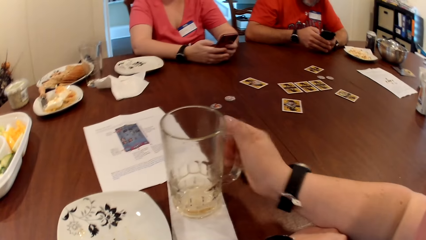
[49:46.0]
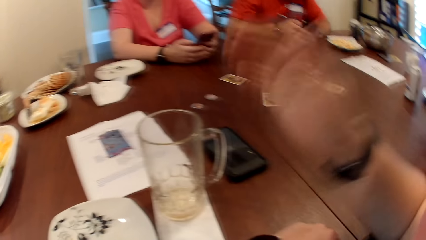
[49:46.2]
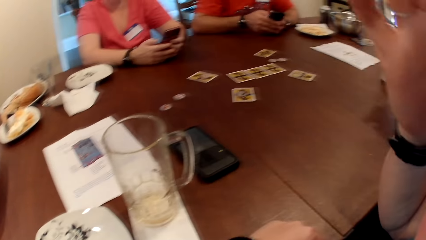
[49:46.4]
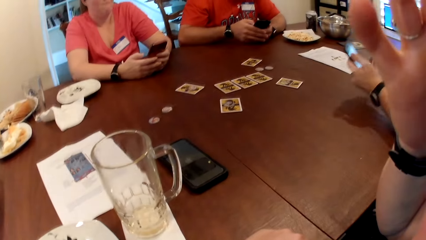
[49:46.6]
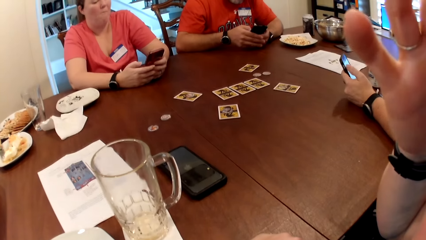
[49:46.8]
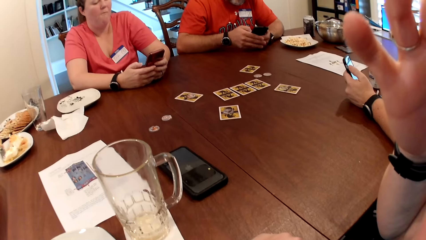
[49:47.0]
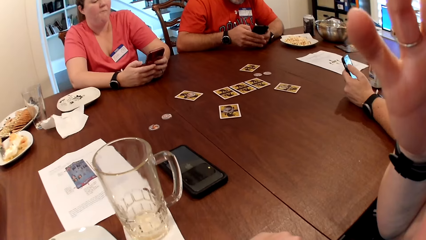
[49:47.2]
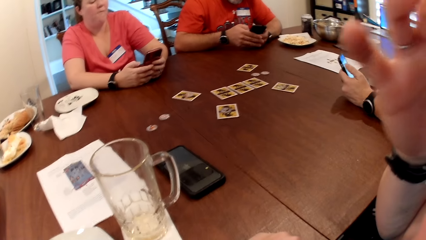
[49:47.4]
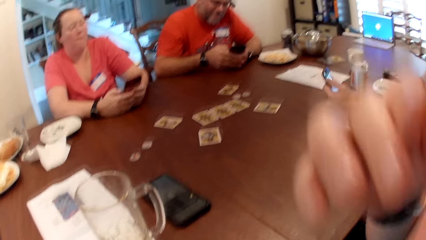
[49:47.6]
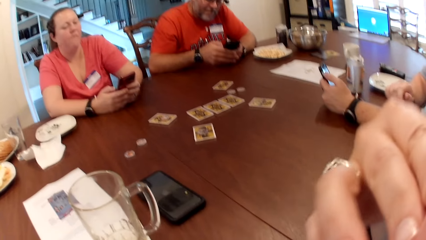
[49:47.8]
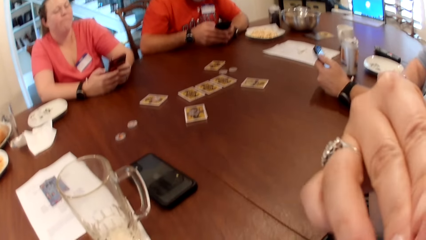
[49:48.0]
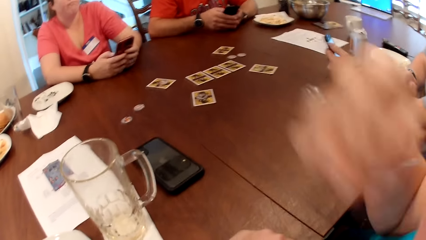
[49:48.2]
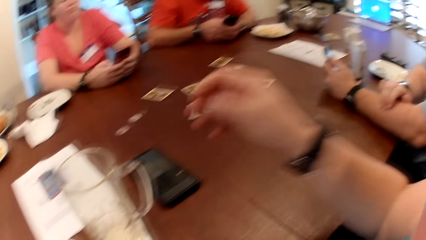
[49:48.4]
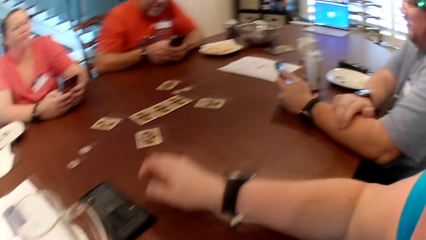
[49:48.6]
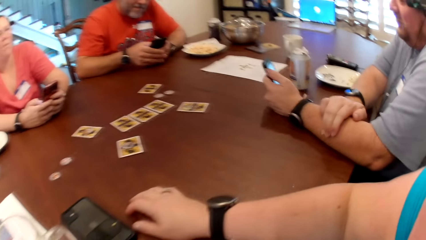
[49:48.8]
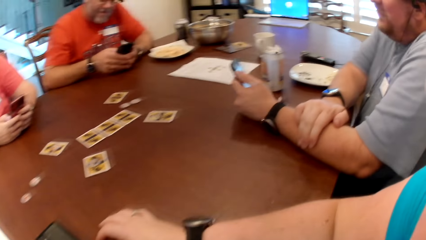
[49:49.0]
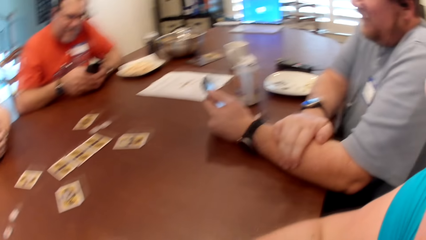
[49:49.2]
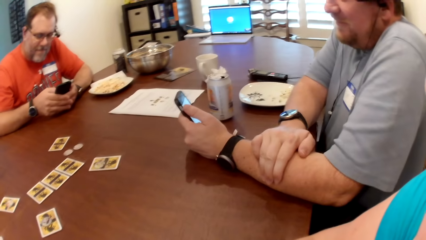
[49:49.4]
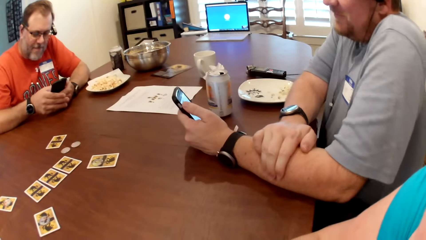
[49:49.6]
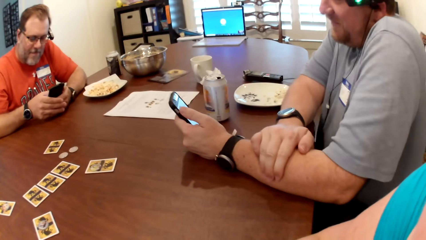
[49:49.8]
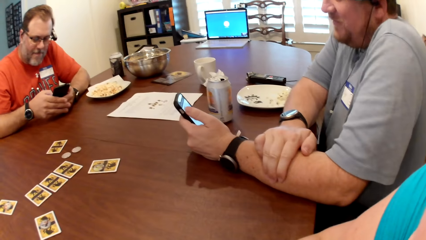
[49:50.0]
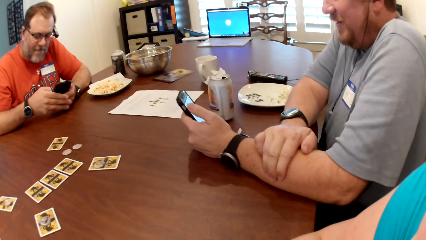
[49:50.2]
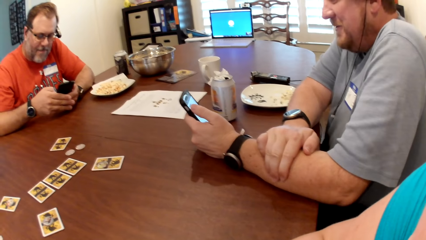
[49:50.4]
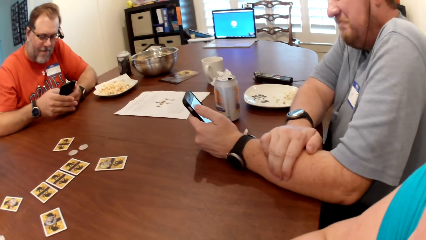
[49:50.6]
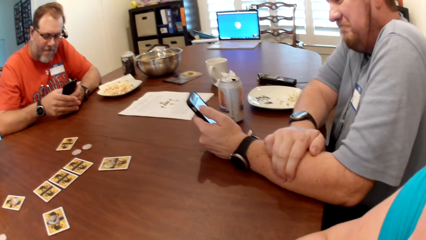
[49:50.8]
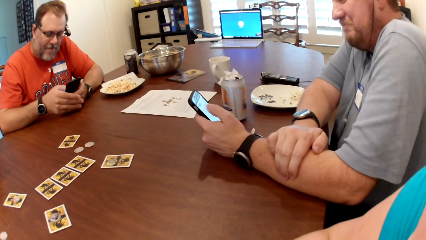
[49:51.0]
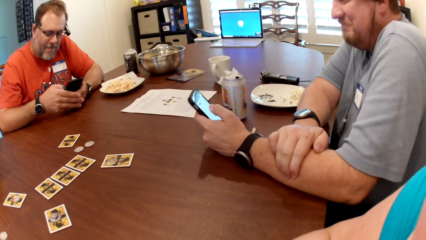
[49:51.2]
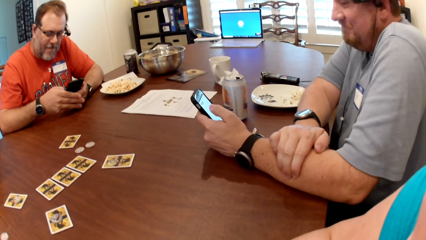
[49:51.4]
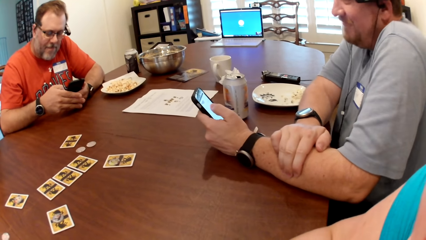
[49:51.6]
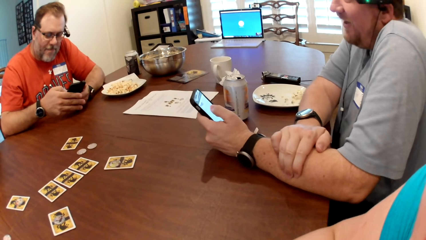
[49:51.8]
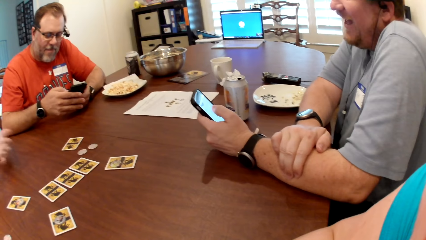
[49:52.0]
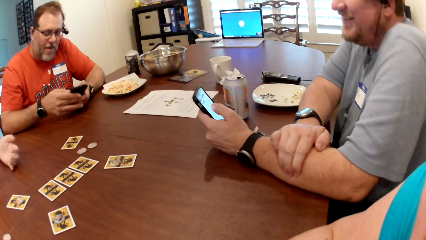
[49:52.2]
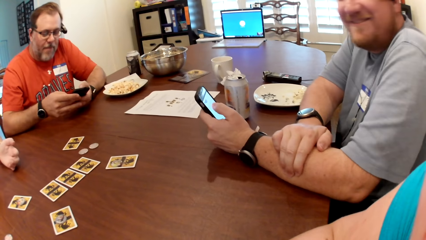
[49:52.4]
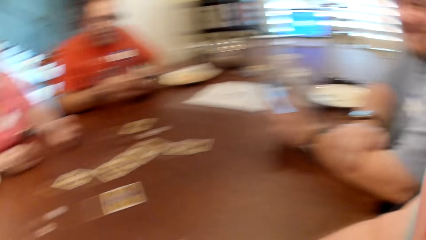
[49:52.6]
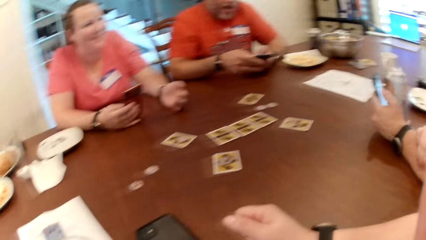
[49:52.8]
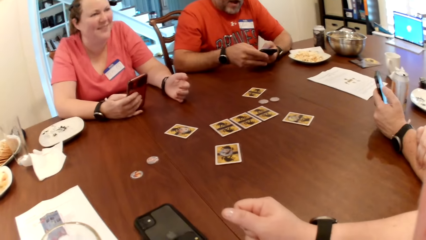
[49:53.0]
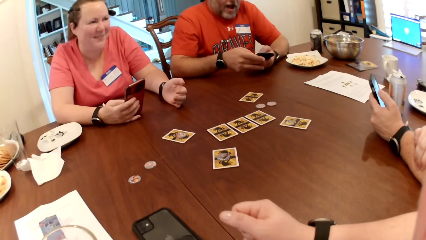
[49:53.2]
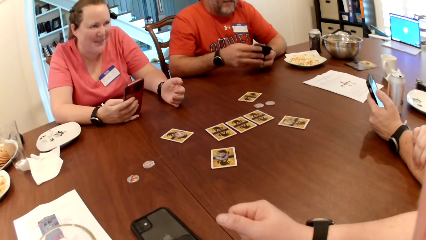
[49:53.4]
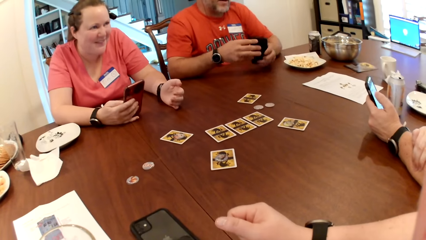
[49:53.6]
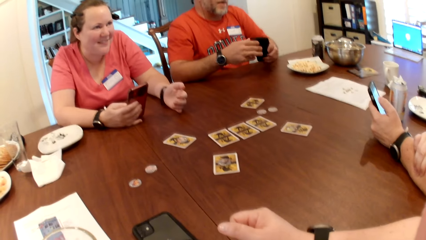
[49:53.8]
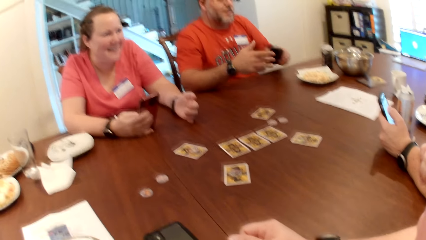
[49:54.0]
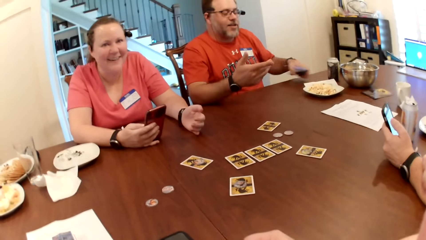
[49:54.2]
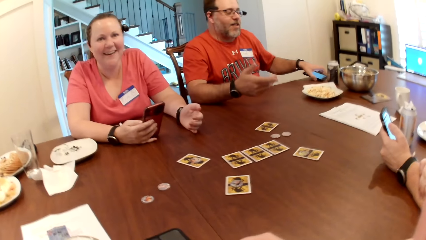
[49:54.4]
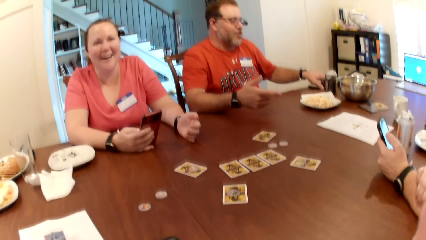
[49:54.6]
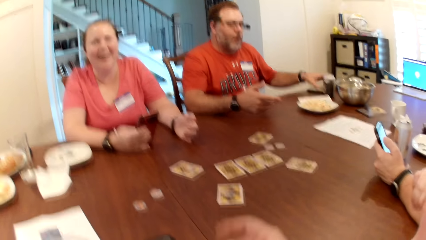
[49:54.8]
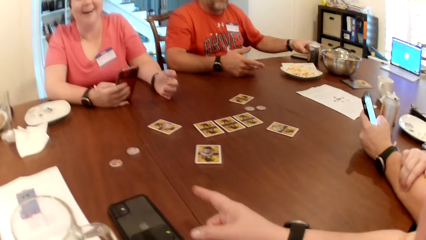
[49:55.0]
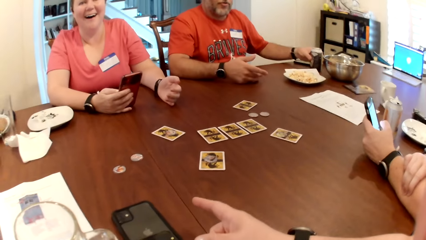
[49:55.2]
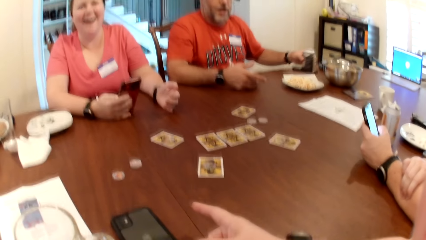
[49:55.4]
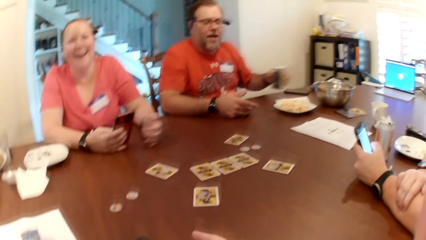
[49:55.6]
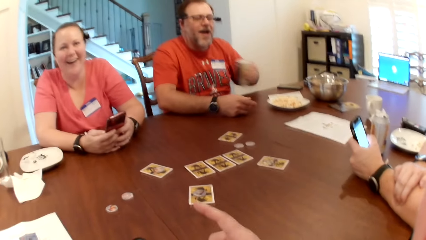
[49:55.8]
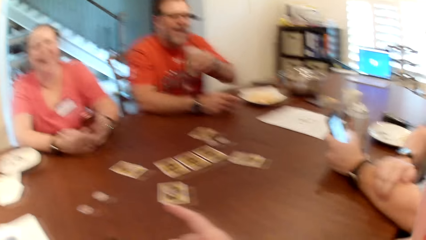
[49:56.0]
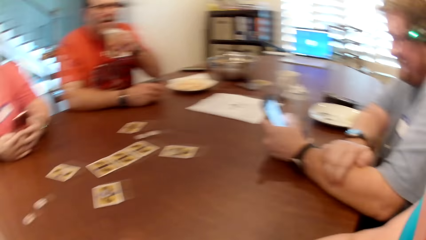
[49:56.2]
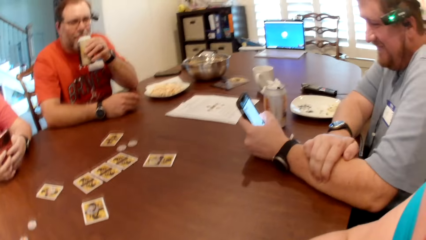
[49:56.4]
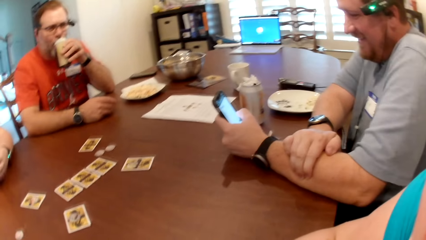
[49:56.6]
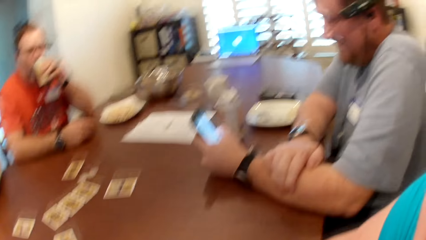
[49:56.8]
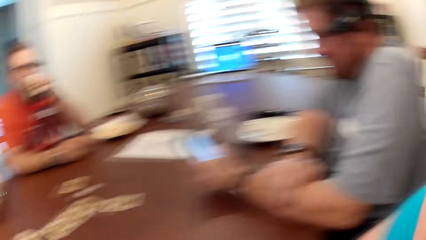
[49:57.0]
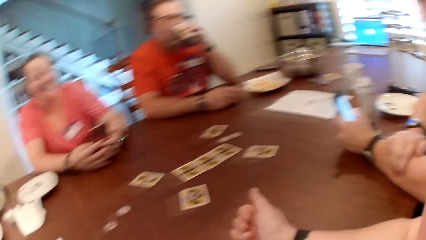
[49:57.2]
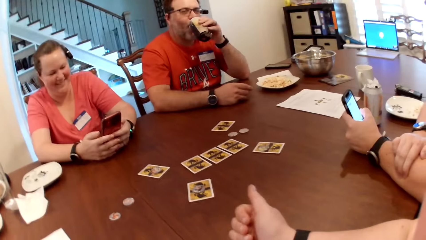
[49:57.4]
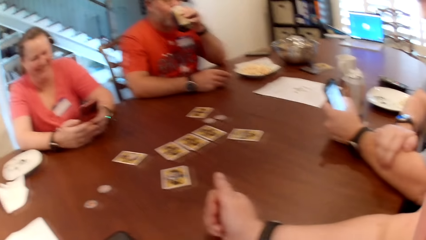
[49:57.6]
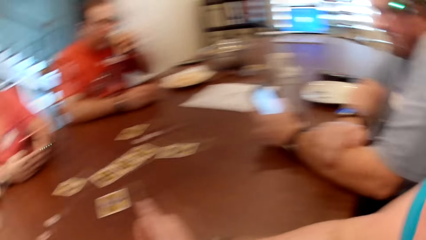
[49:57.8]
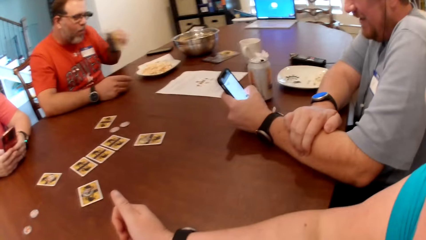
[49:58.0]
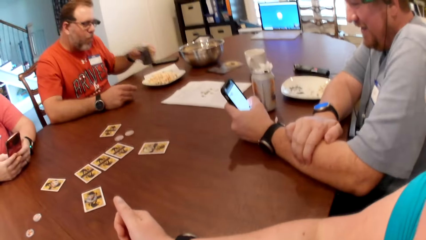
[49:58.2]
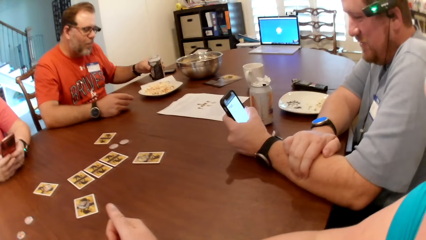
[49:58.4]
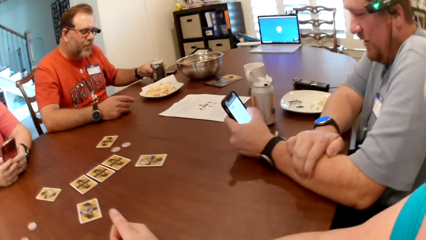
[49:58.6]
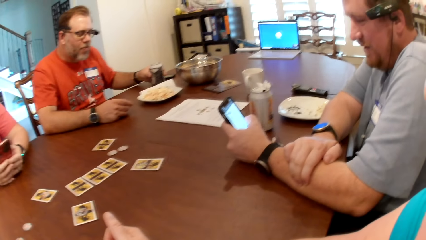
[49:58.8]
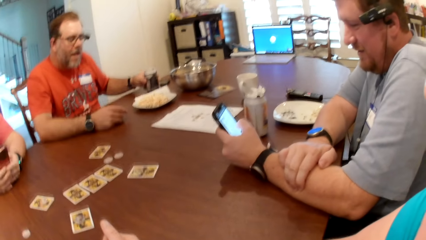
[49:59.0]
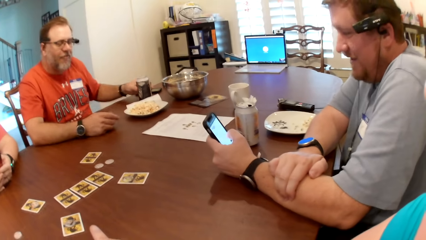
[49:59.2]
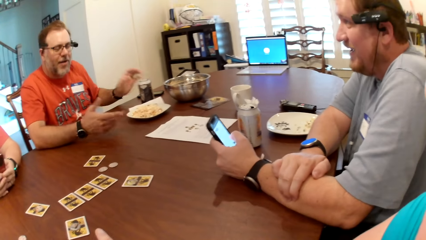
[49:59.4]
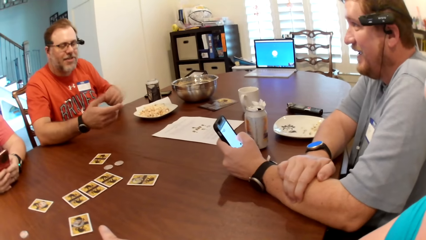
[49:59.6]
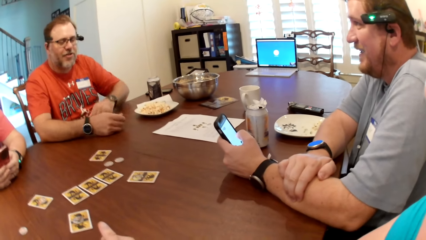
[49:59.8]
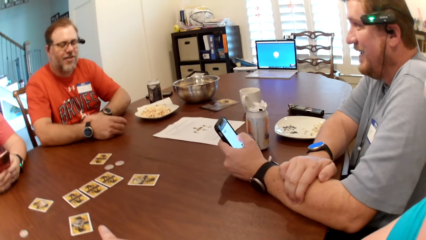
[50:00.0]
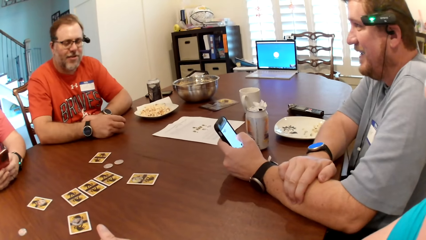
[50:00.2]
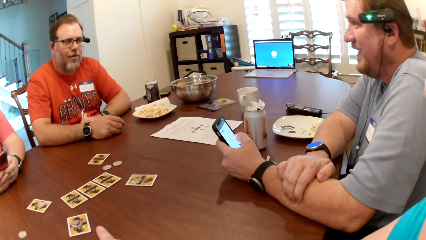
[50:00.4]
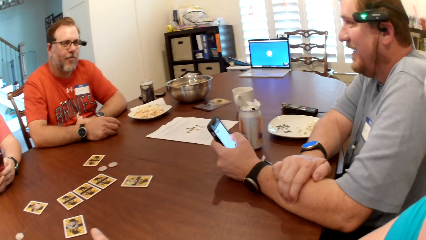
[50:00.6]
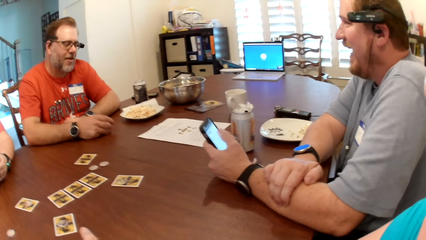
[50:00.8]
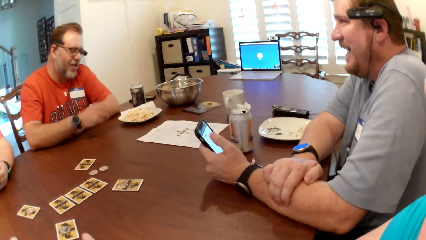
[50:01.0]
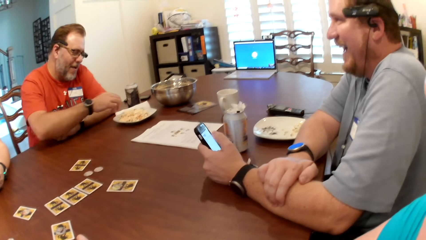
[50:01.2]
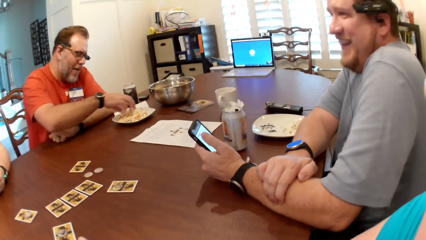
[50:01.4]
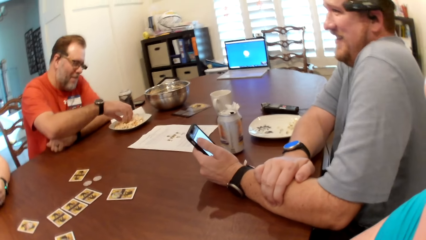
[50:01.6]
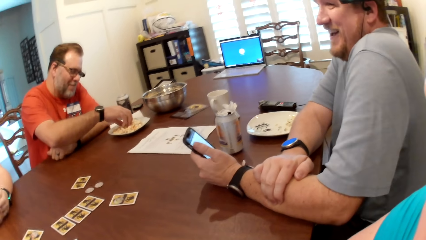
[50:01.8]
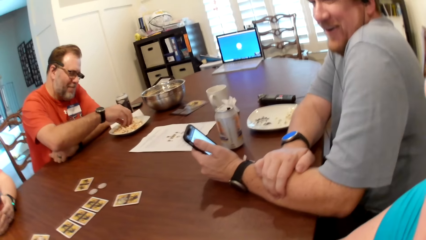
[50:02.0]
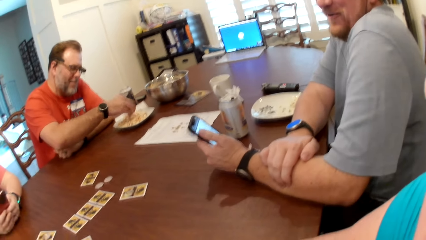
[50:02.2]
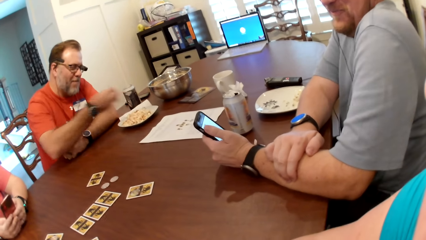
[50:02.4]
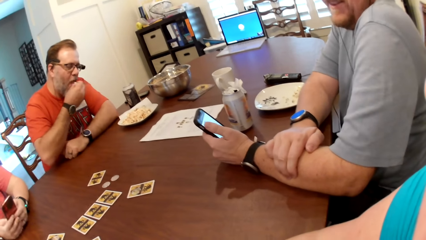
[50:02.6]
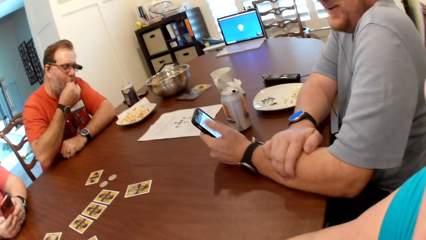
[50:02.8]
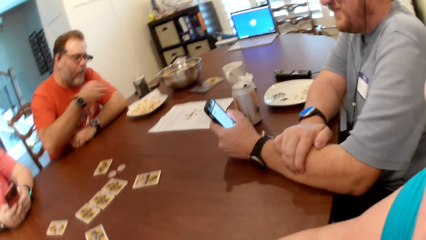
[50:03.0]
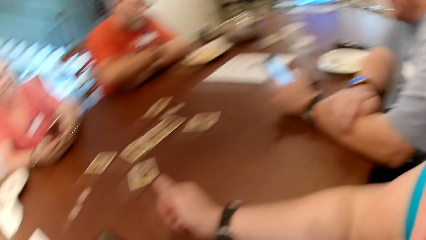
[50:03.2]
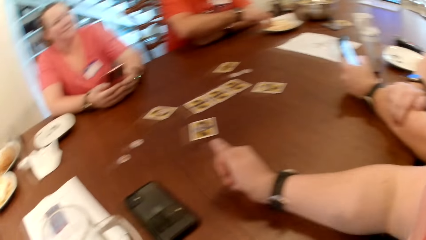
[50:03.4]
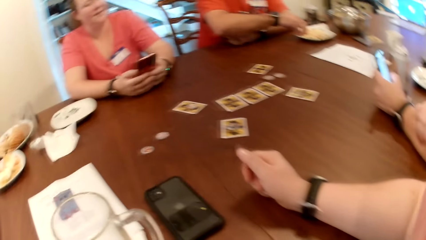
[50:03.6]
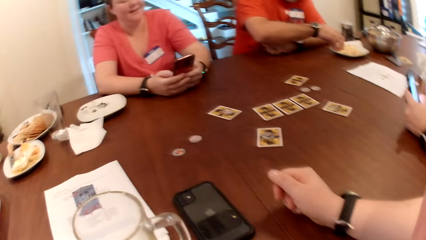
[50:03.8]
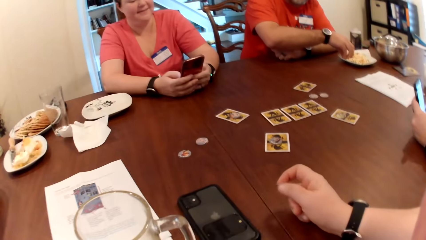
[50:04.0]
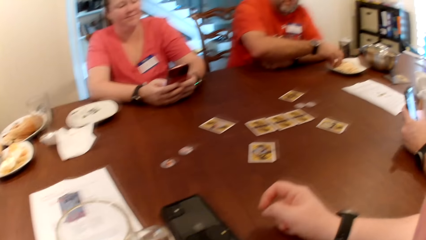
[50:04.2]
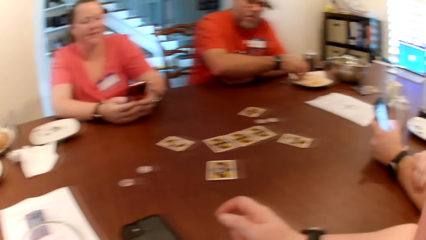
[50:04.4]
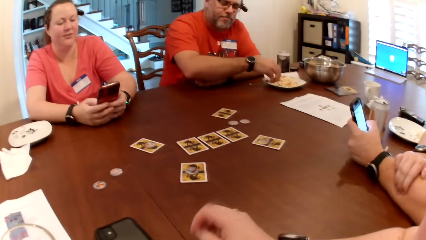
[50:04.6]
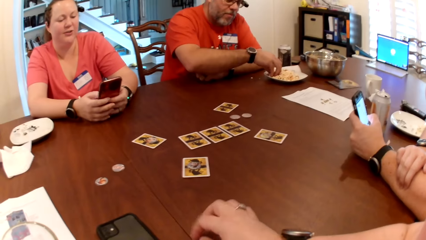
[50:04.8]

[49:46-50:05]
A woman places her right hand on the phone in her left hand. The camera wearer drops the cup on the table with her right hand. She wipes her face with her right hand, and places her right hand on the table. She converses with the woman, a man and another man. The first man drops the phone on the table with his left hand, picks a can bottle from the table with his left hand, and drinks from the can bottle in his left hand. The man drops the can bottle on the table with his left hand. The man takes some popcorn from a plate on the table with his right hand, and eats the popcorn in his right hand.
